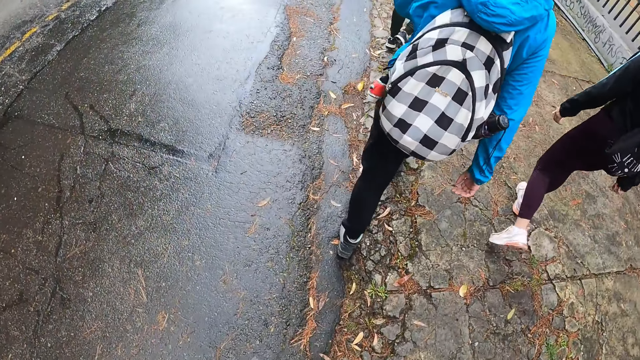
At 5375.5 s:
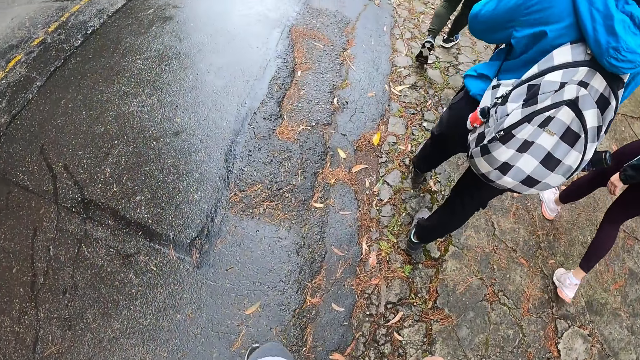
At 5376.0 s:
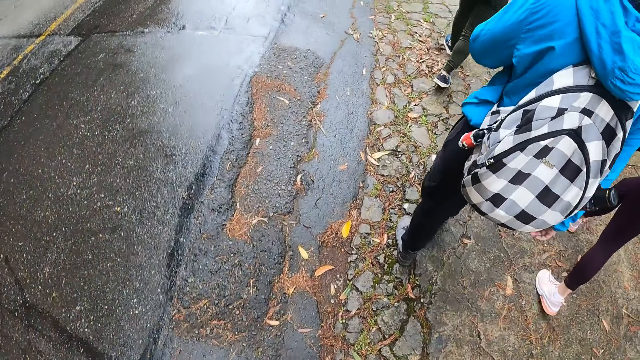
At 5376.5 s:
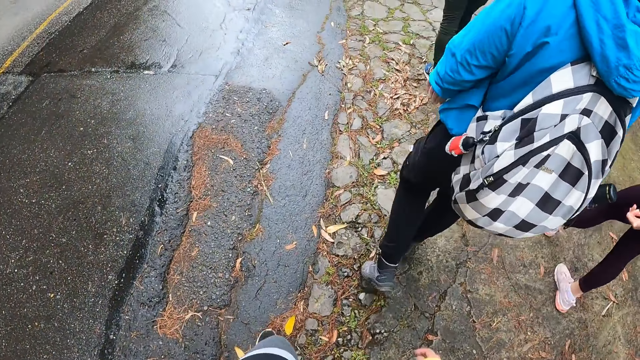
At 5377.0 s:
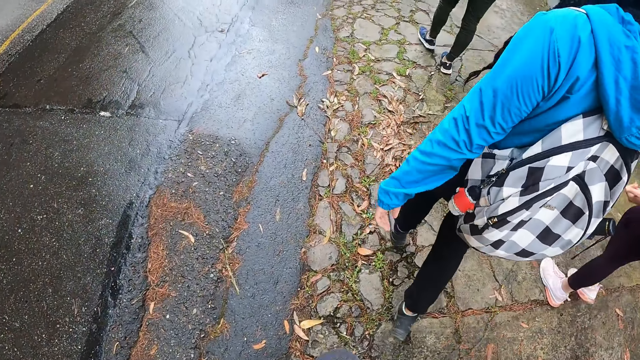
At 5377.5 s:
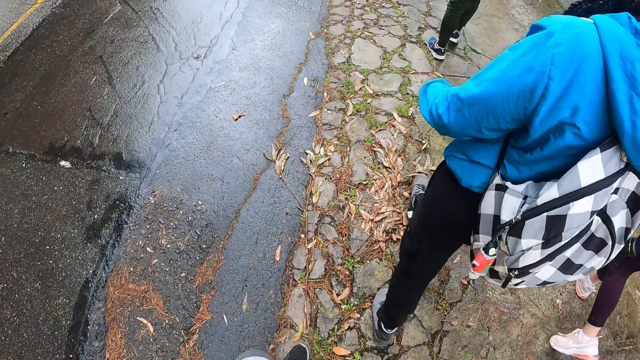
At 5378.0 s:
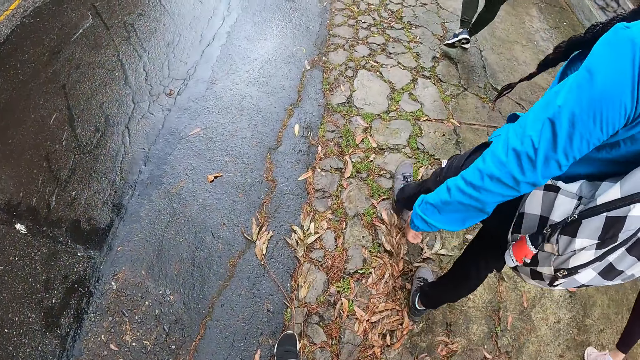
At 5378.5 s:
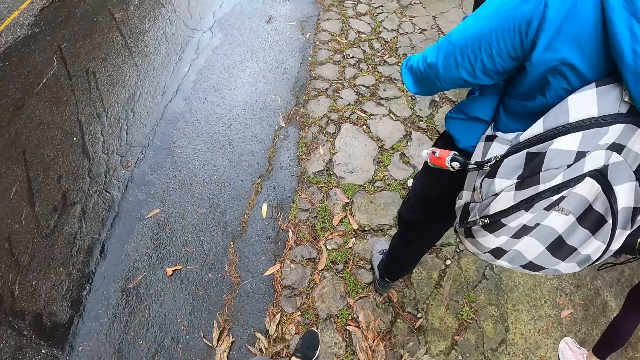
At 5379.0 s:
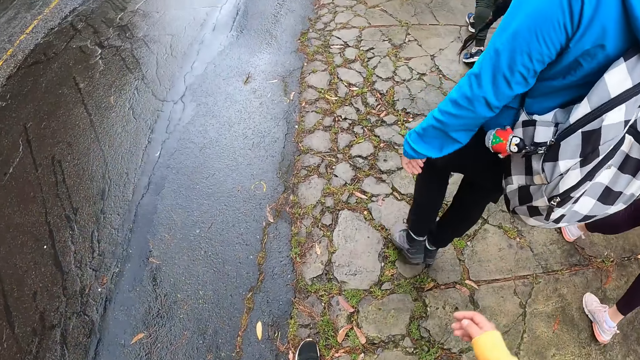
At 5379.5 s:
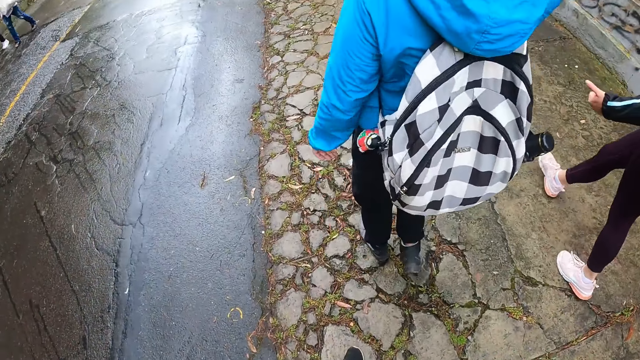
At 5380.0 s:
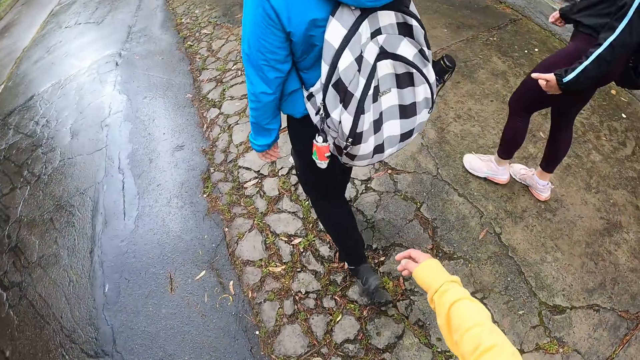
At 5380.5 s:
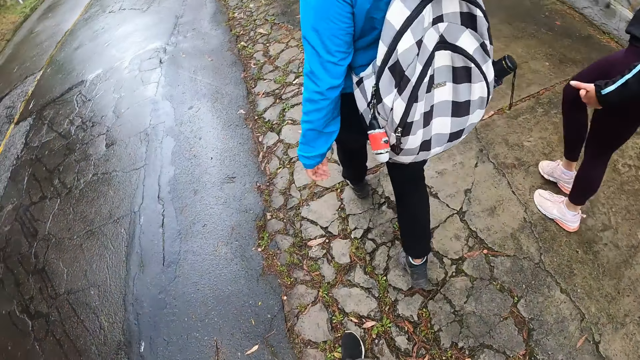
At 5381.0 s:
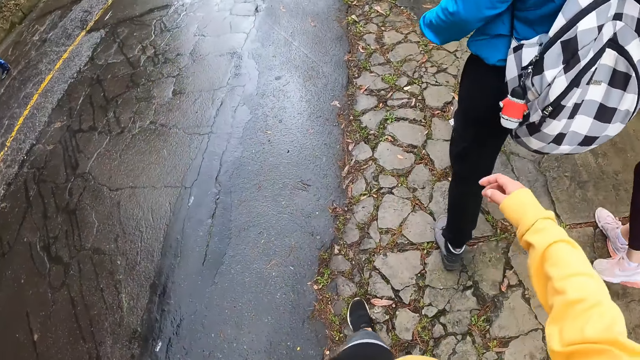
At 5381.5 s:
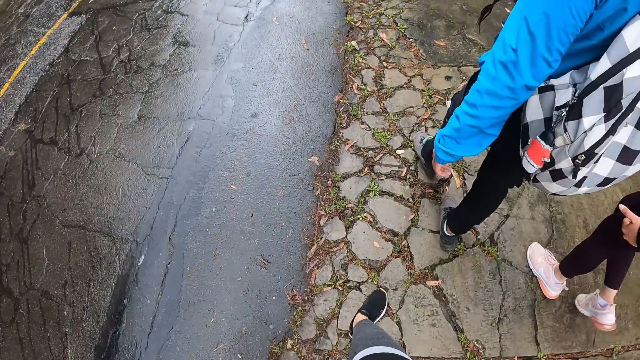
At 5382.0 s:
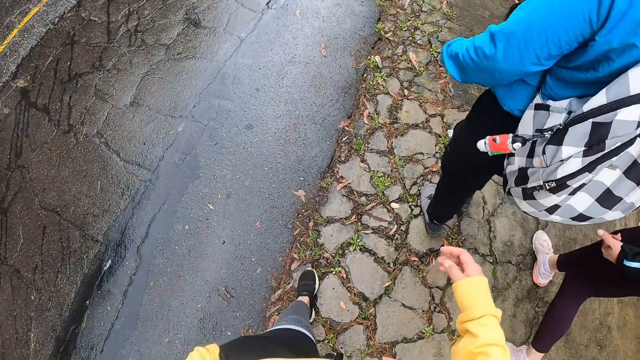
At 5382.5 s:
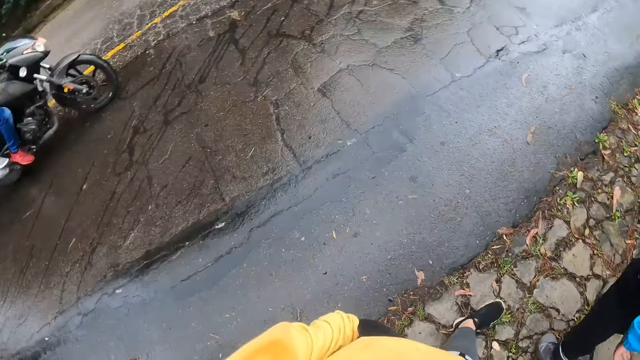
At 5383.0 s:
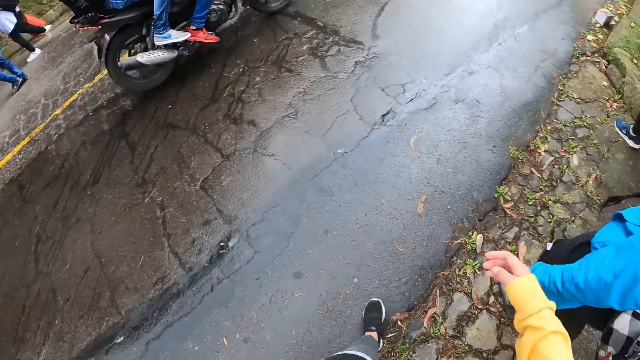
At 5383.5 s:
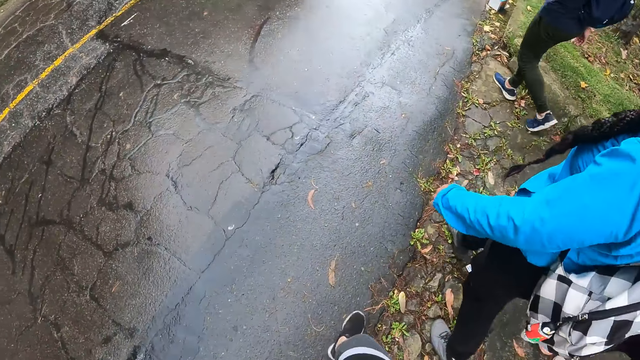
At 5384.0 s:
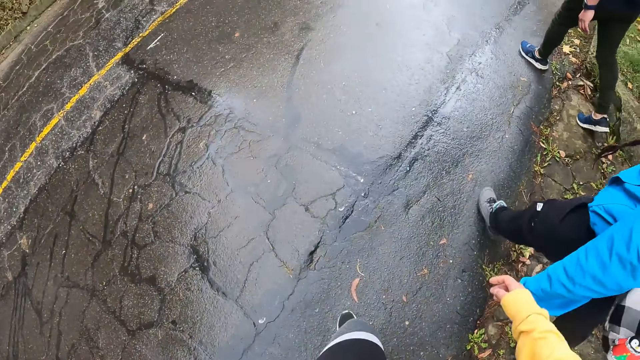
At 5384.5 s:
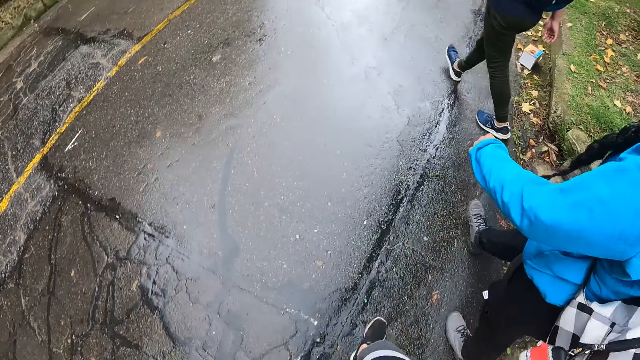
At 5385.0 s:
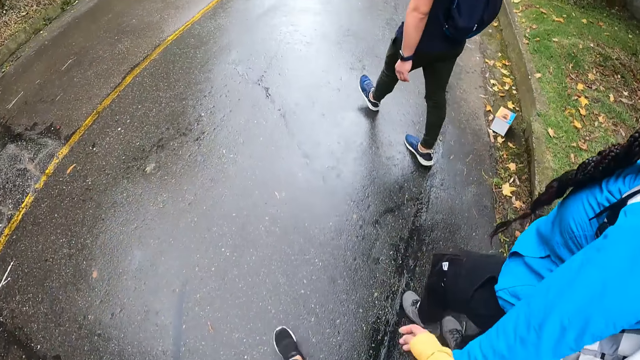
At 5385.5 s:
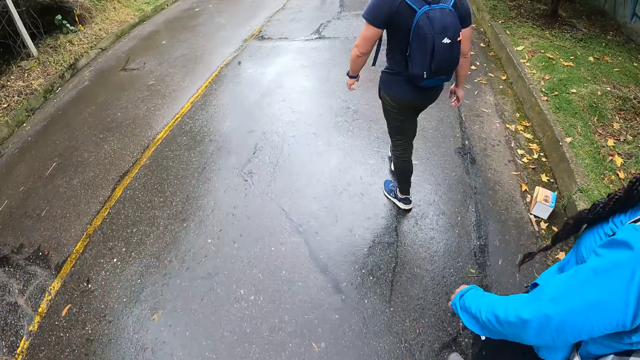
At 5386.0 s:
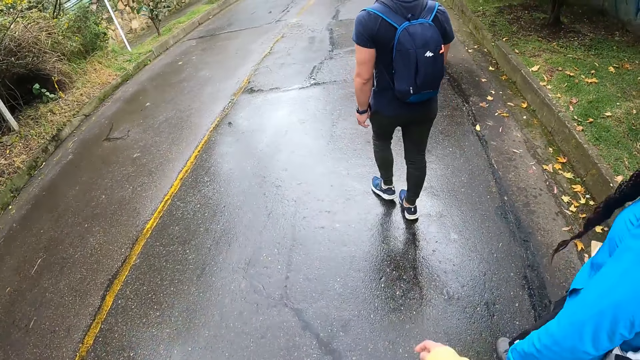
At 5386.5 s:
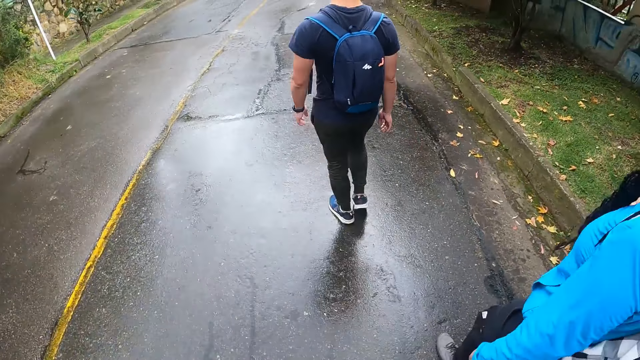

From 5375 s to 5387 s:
A man rides a motorcycle or motorbike past the camera wearer. Another man sits behind the first man on the motorbike.

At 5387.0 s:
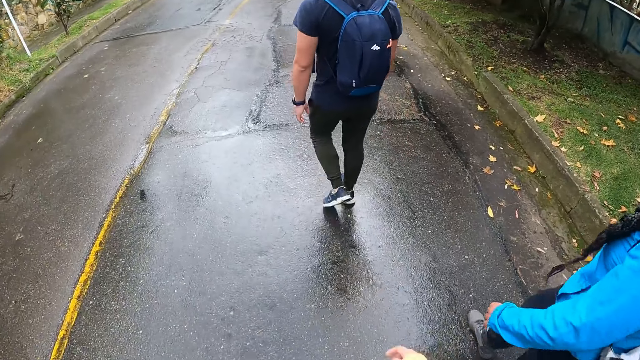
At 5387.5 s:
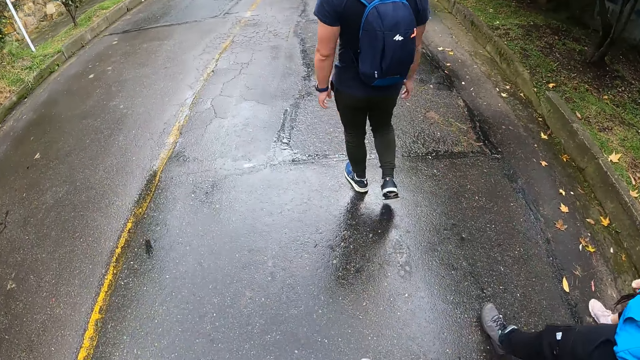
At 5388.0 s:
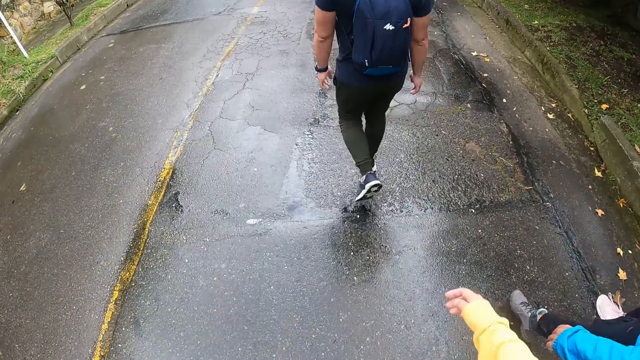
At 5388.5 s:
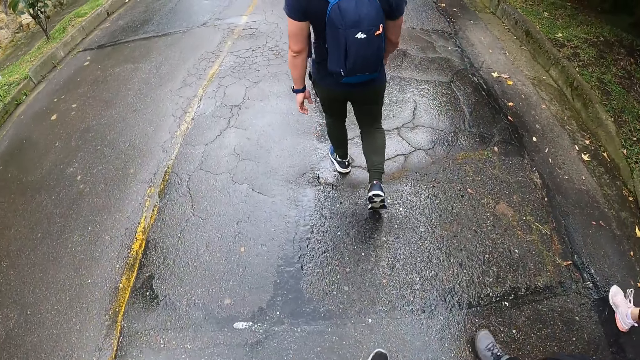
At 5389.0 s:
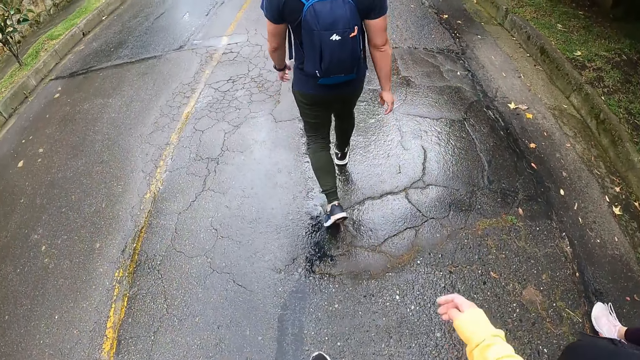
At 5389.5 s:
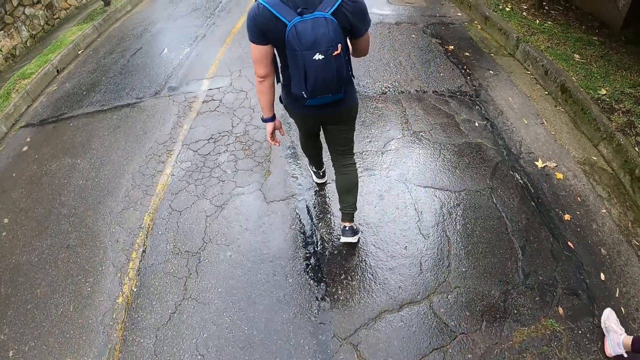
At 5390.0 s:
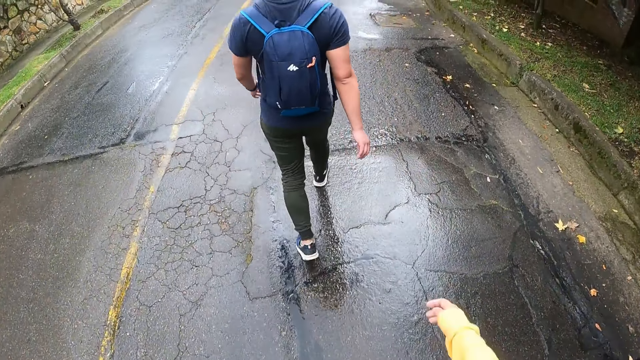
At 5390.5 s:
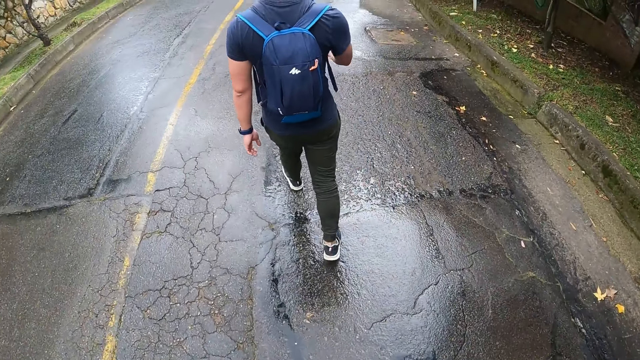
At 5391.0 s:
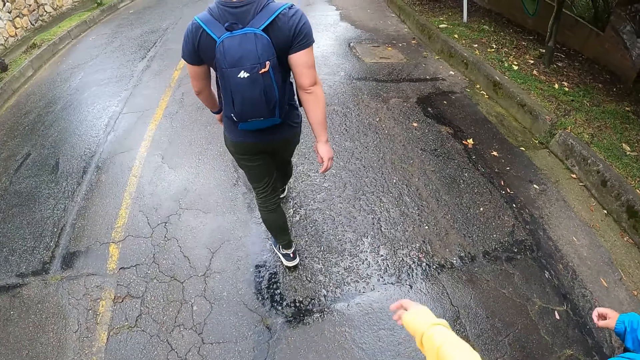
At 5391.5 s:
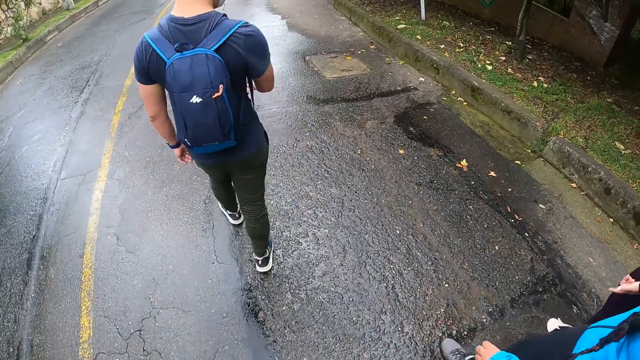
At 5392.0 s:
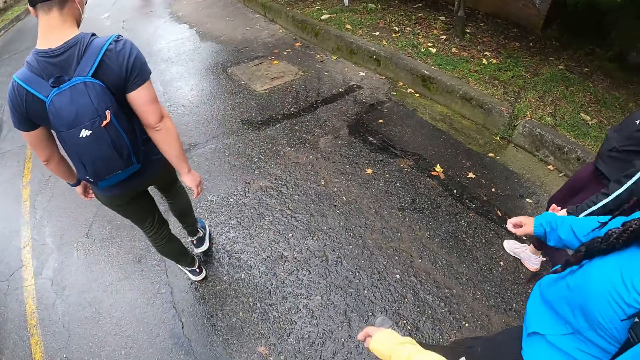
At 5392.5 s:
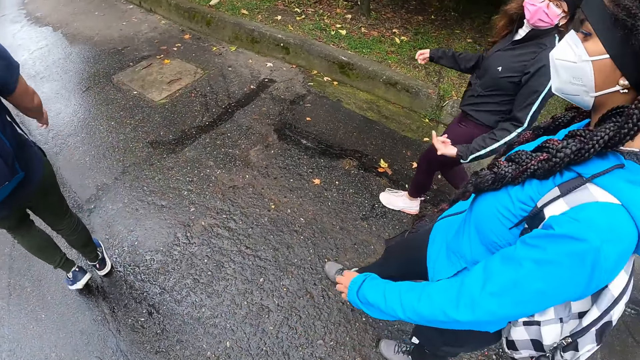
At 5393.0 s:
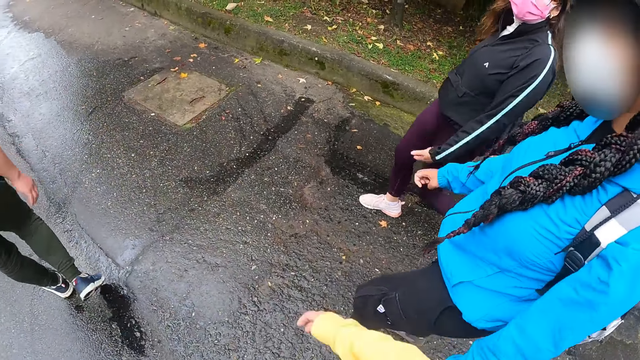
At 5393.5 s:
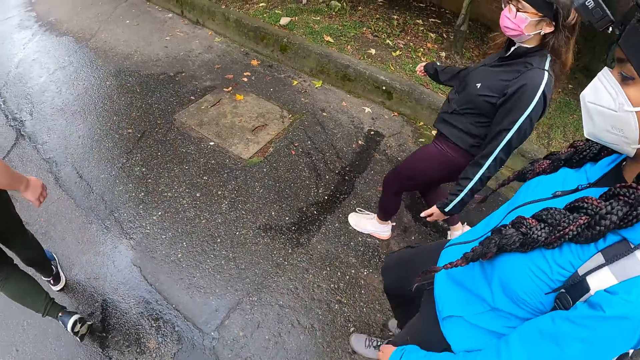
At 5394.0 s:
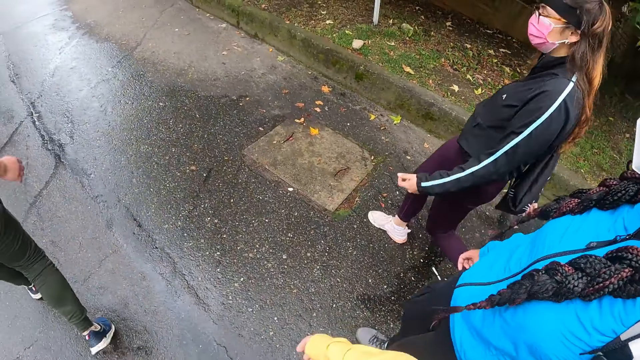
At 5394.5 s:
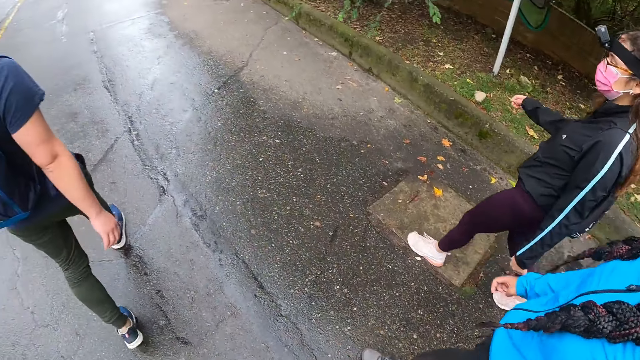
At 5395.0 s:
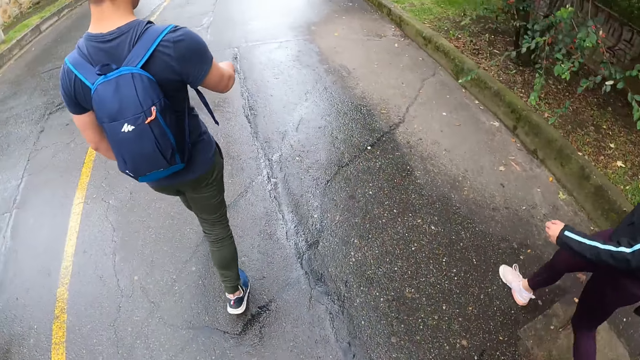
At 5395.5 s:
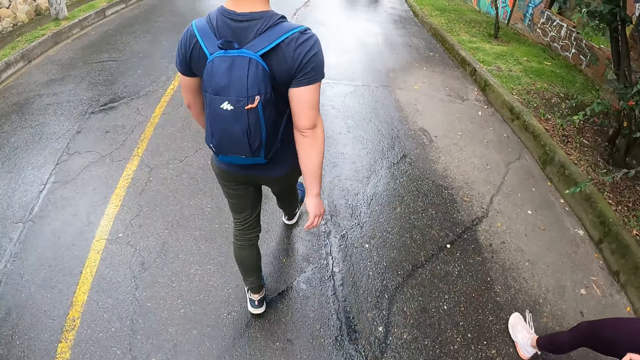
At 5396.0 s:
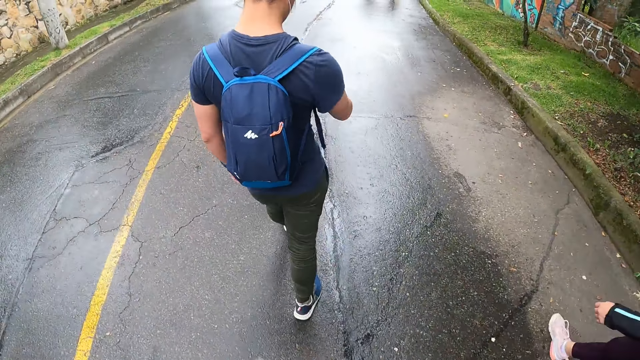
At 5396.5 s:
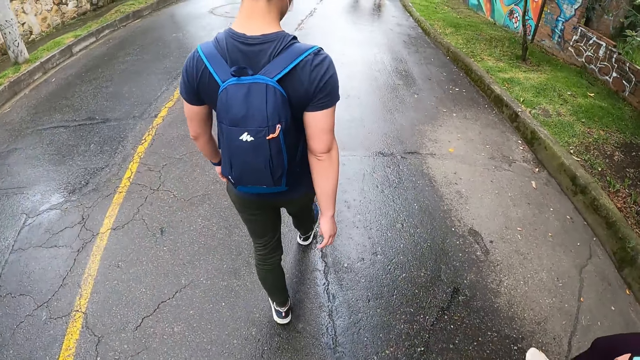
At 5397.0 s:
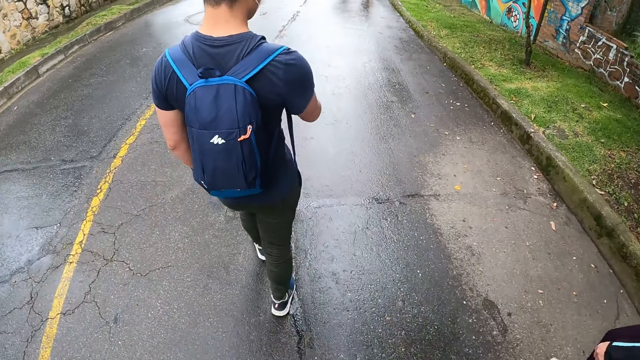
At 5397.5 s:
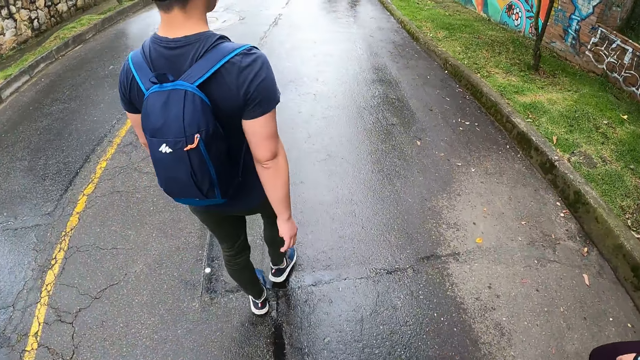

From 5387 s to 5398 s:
The camera wearer looks at a person. They walk next to another person.
